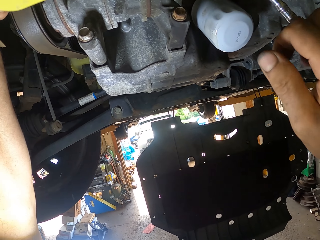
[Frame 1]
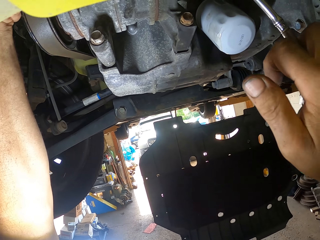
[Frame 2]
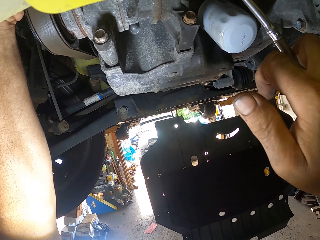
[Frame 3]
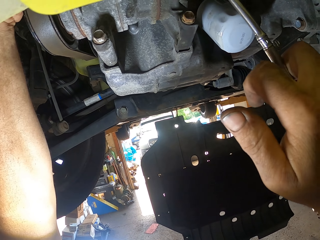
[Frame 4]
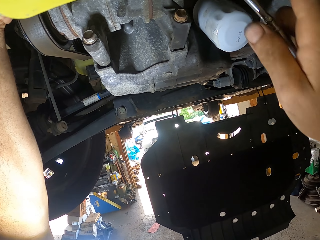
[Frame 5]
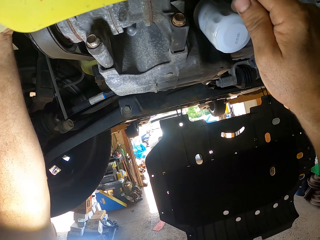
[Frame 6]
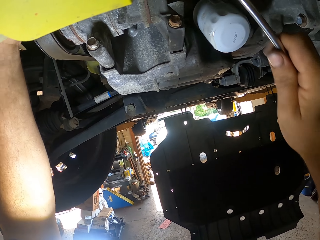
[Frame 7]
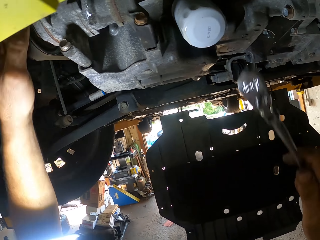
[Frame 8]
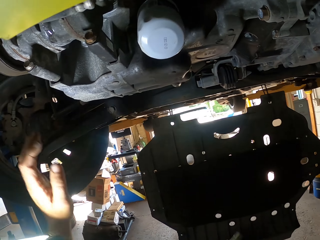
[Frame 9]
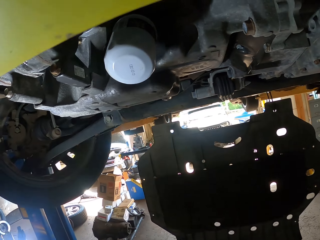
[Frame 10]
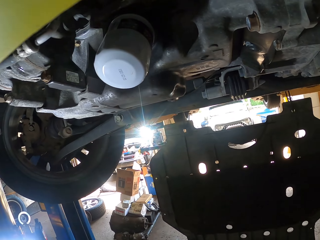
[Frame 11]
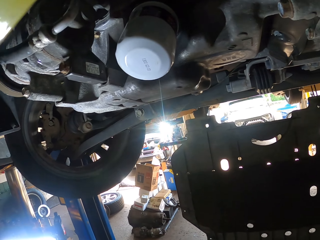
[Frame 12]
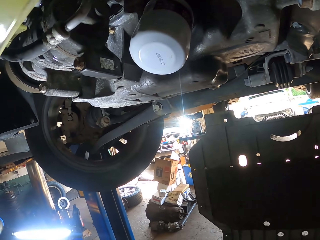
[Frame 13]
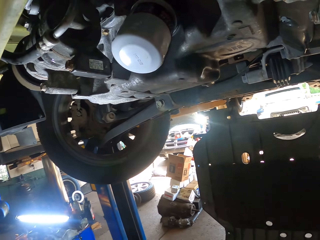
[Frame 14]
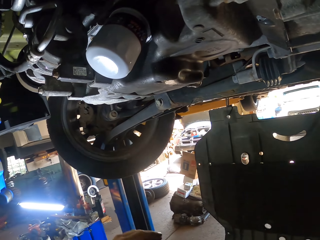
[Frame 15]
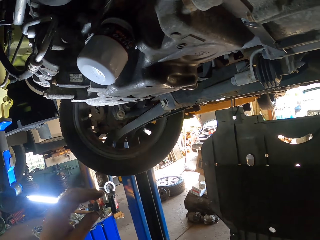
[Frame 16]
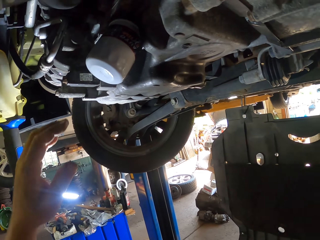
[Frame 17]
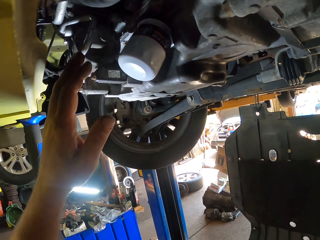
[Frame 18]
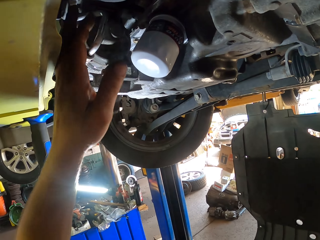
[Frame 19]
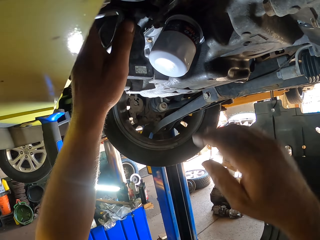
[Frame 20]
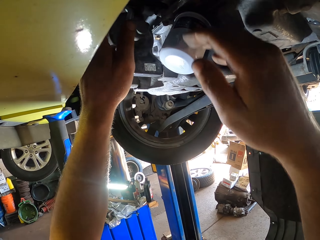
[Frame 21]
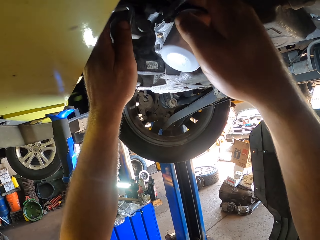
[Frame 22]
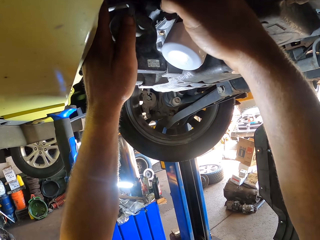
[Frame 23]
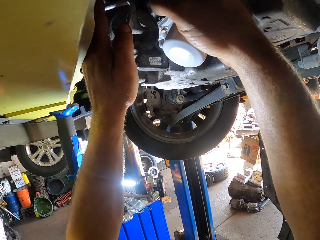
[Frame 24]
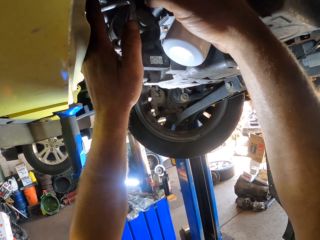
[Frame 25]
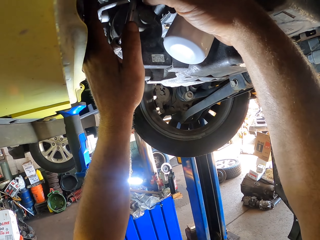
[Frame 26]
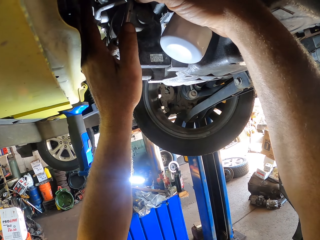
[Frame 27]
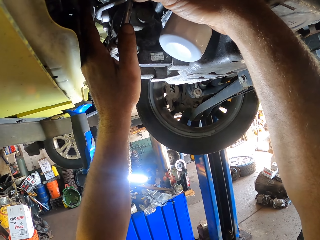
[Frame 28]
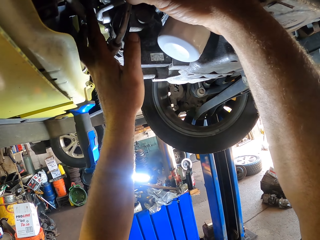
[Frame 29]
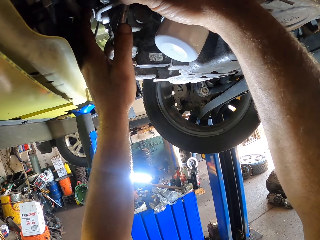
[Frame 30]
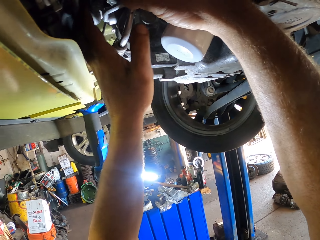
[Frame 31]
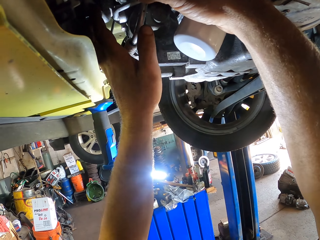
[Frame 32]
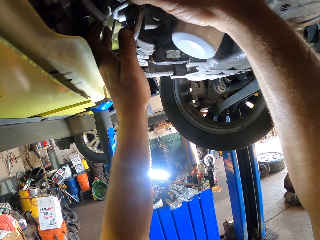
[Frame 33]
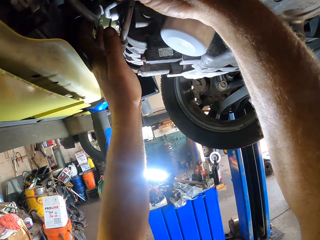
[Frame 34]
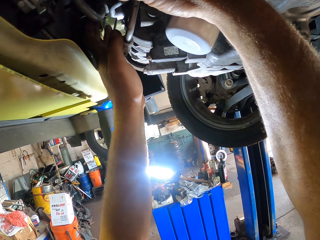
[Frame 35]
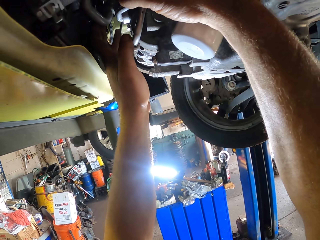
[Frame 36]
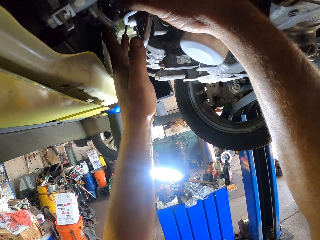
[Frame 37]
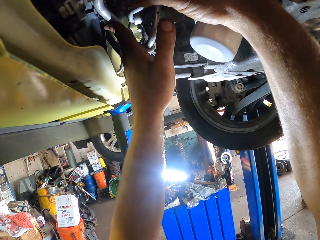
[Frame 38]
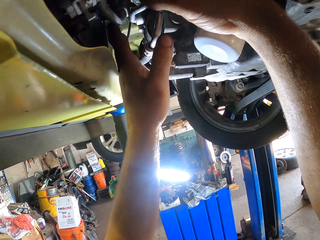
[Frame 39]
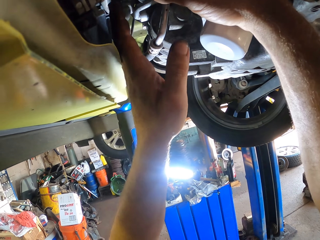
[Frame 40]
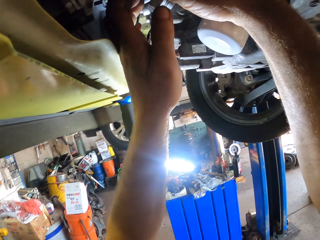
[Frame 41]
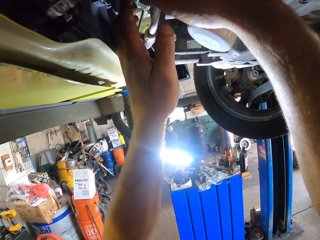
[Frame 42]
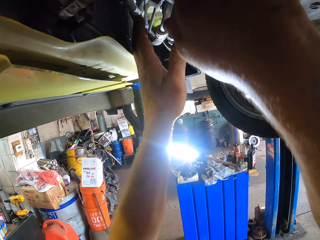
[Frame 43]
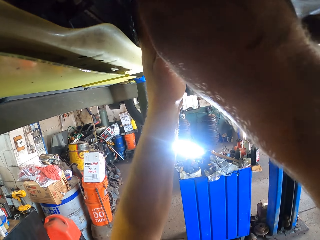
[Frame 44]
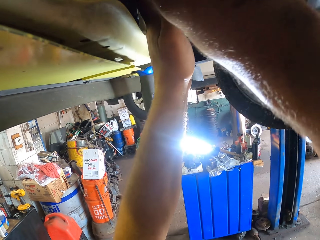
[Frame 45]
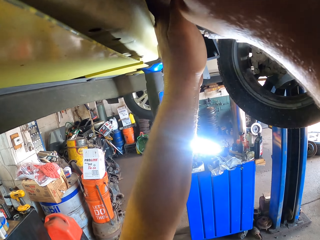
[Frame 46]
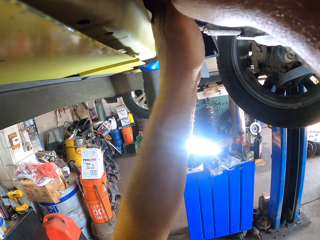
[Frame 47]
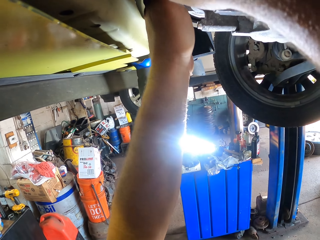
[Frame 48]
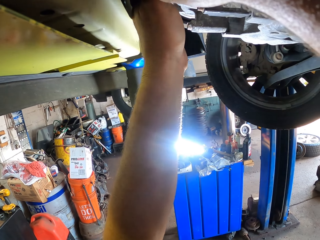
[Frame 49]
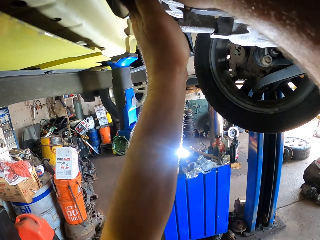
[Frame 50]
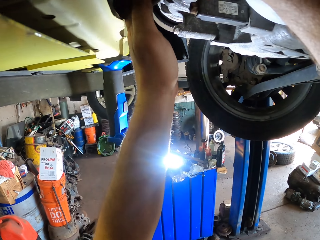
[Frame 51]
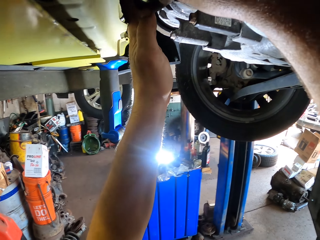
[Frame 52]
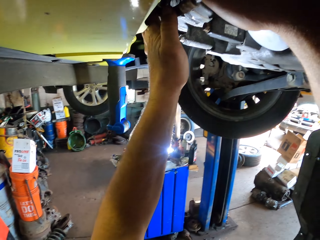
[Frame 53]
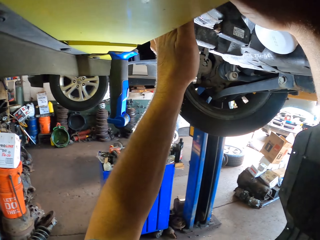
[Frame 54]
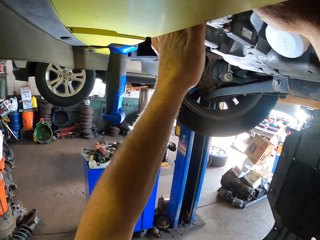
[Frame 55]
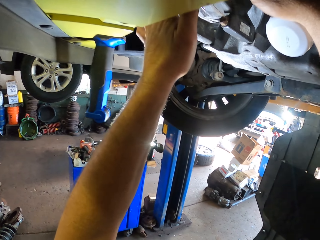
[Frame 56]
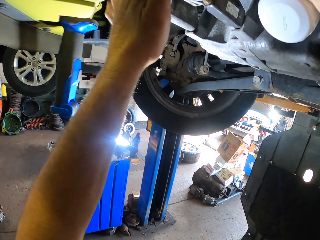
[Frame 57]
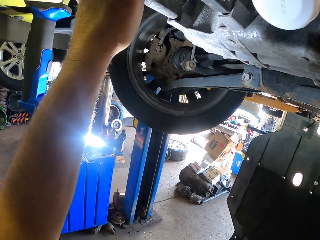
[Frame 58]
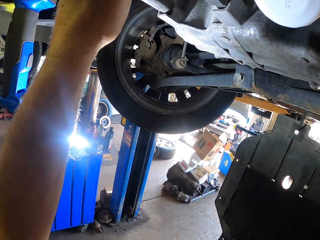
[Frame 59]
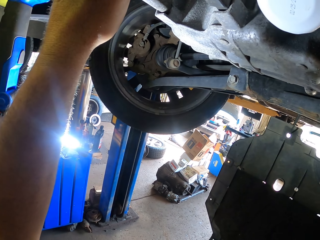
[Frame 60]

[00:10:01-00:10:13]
The camera wearer puts his hands down. He touches the car metals.

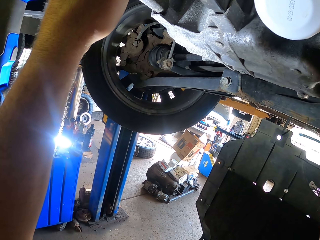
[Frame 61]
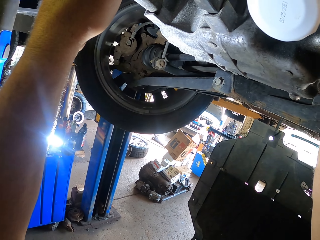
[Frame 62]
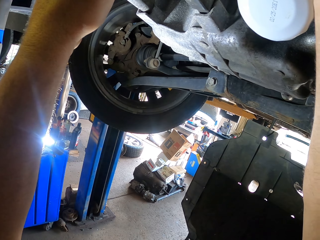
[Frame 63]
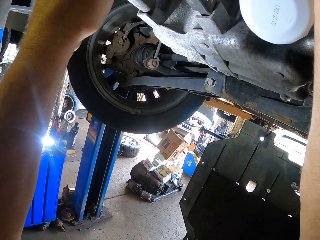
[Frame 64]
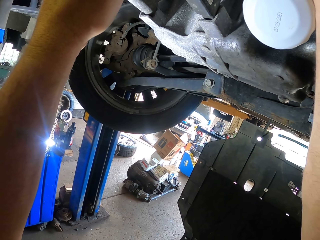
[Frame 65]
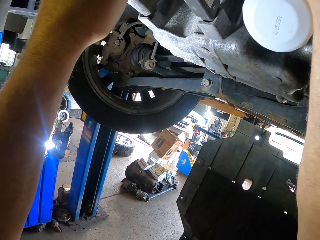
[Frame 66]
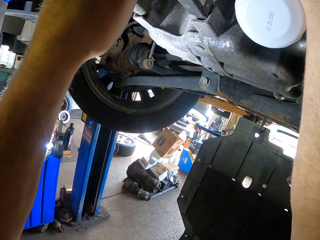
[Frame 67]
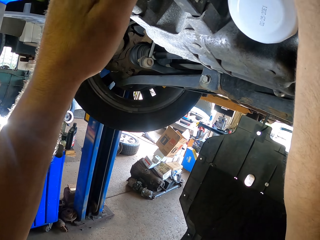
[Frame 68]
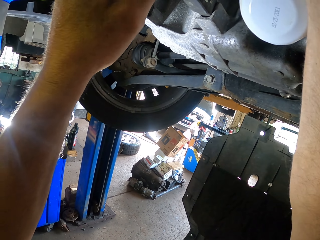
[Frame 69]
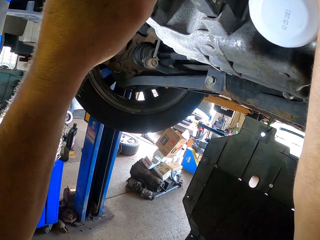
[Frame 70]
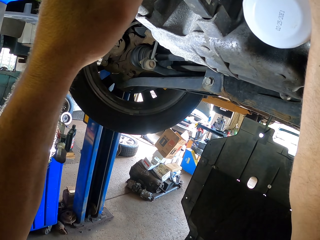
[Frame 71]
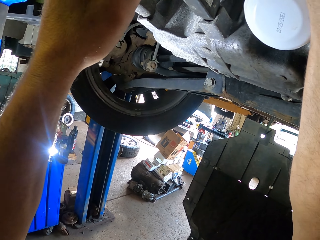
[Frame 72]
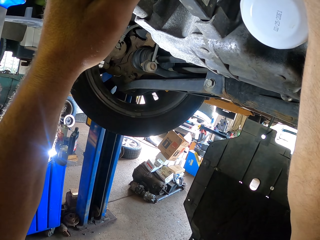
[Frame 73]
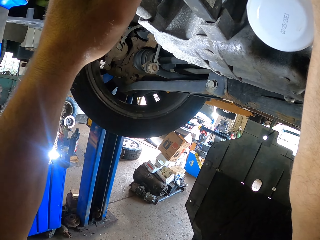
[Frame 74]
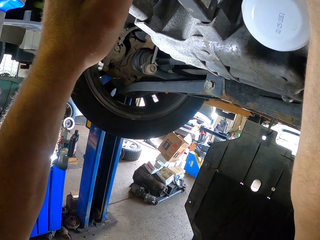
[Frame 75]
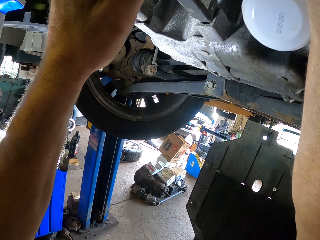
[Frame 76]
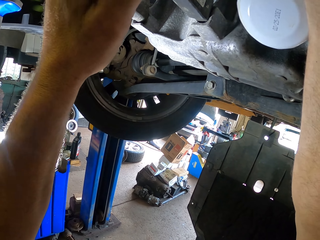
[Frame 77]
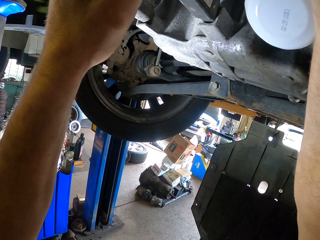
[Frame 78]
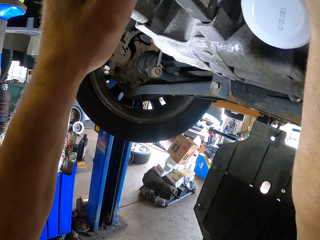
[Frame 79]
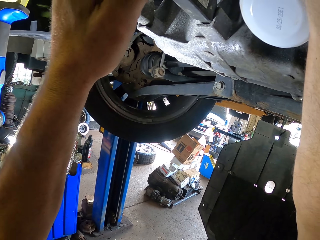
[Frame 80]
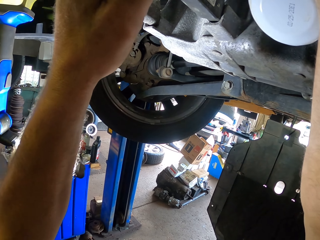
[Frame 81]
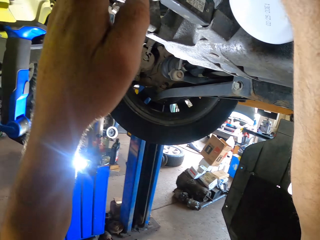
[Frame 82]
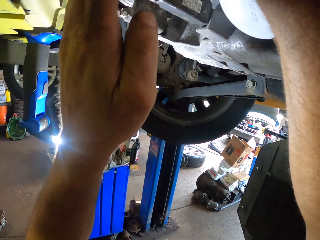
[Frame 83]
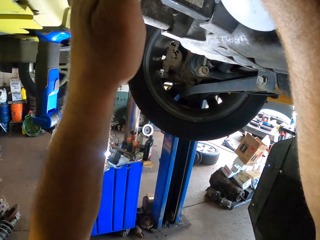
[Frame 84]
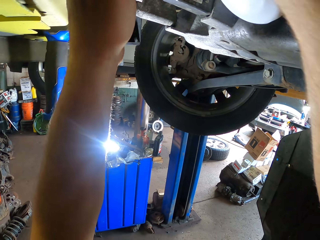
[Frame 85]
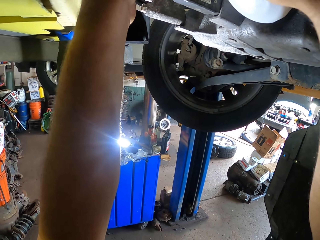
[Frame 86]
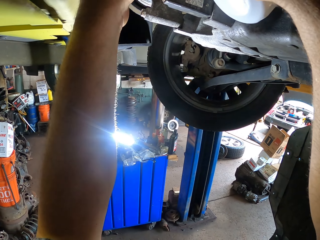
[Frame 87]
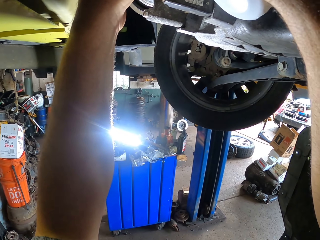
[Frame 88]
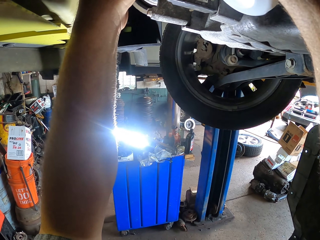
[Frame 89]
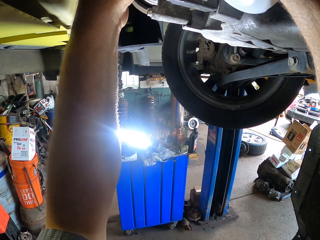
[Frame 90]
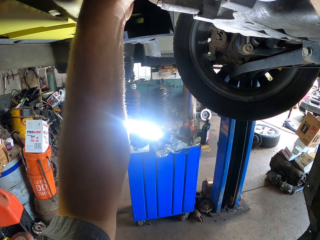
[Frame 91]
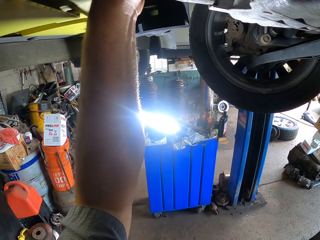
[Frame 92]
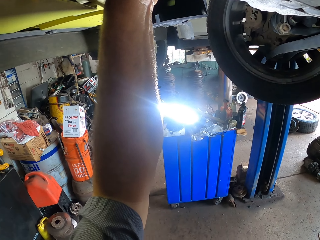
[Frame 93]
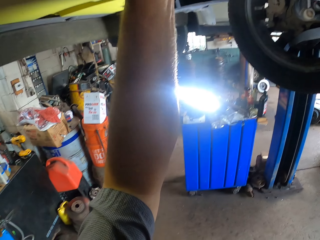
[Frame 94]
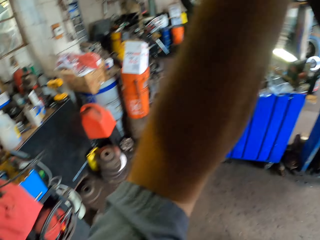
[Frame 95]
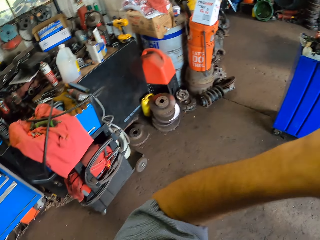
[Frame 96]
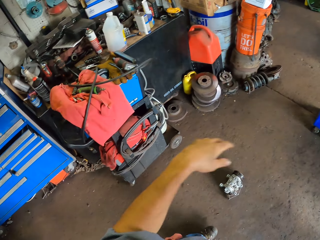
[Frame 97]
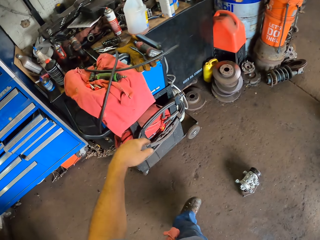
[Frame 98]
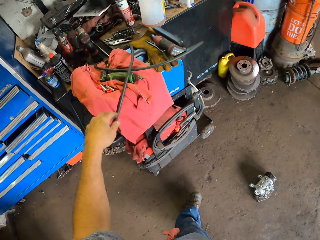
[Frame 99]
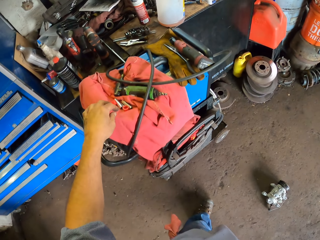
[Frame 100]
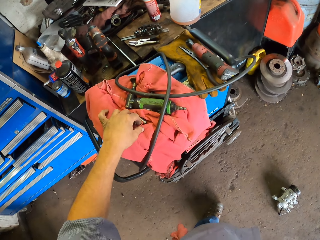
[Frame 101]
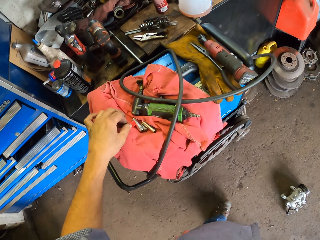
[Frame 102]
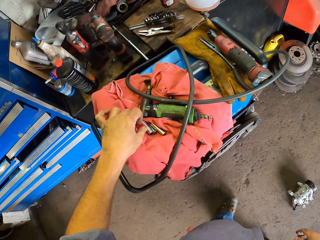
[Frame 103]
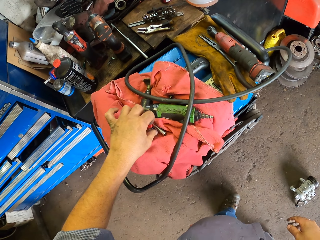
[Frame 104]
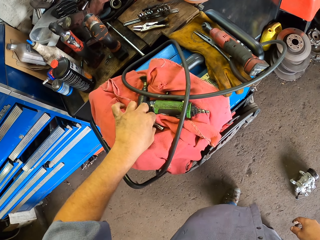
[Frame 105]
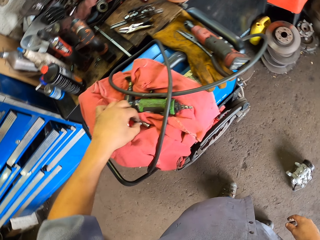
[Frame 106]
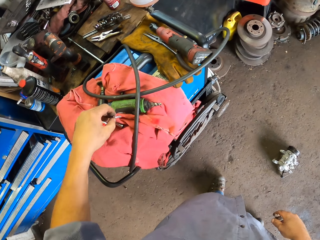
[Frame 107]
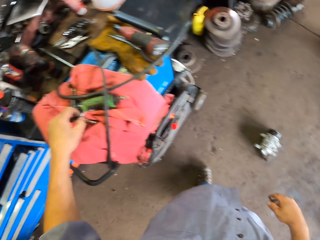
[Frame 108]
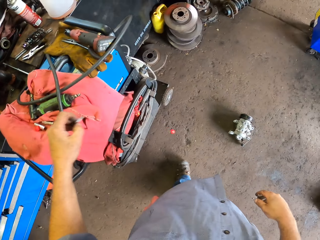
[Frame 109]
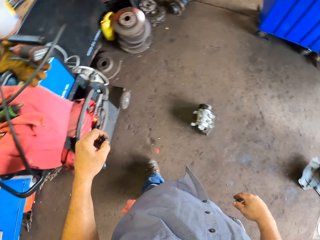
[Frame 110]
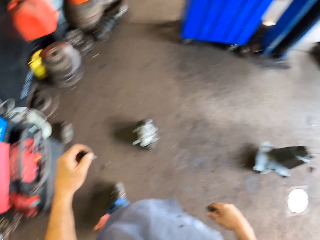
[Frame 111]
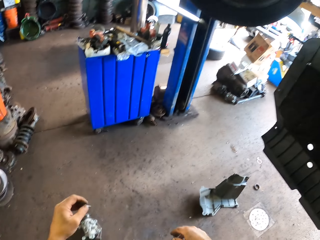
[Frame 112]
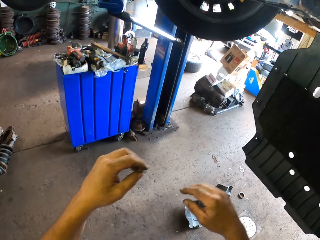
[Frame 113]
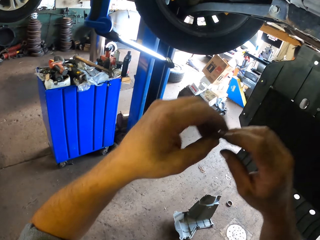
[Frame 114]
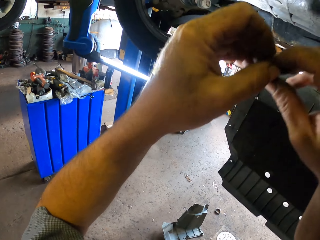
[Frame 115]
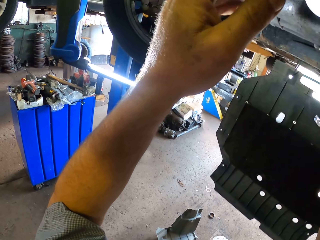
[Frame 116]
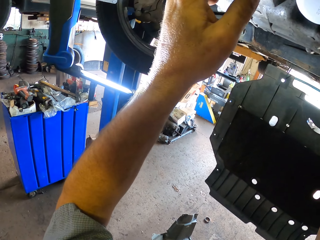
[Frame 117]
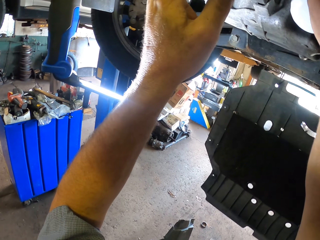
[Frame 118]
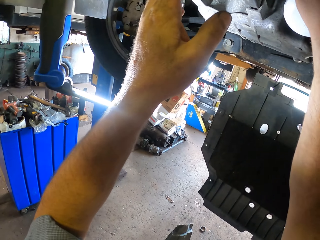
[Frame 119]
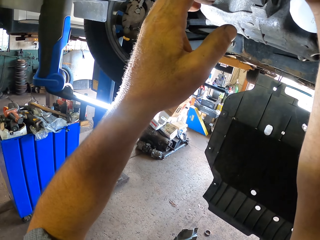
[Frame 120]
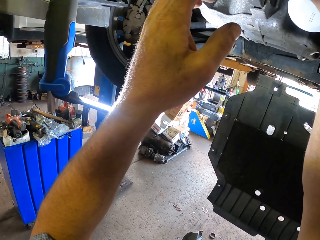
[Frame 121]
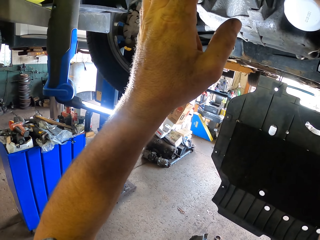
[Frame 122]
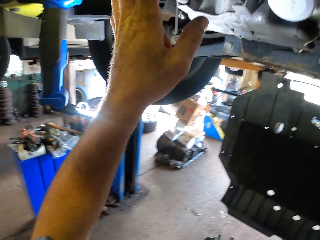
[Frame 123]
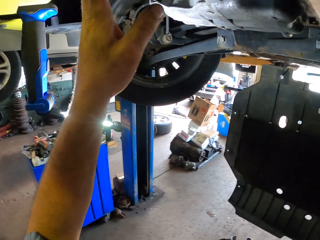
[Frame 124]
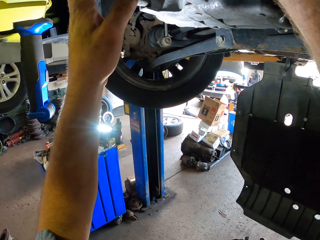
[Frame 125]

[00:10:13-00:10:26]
The camera wearer picks up a nut. They fix the car using the nut. They connect something.
